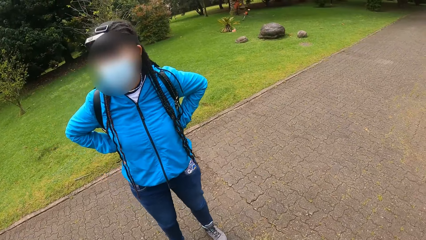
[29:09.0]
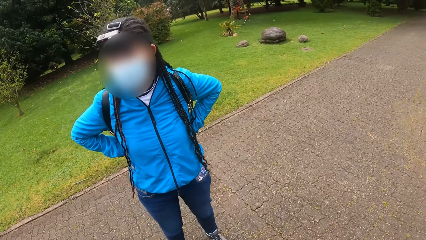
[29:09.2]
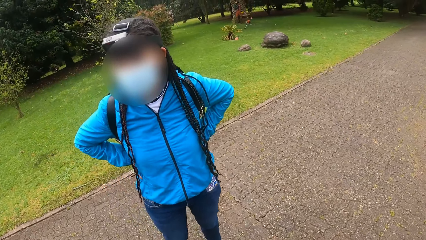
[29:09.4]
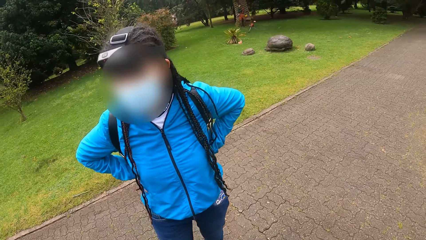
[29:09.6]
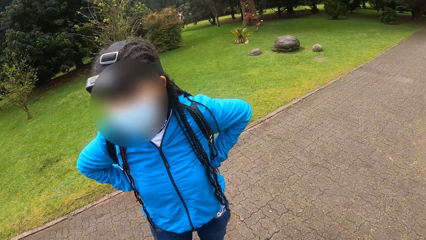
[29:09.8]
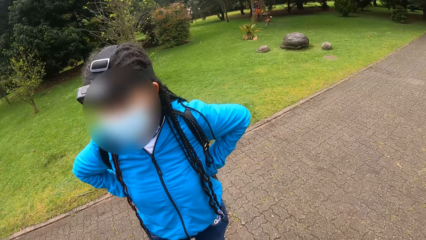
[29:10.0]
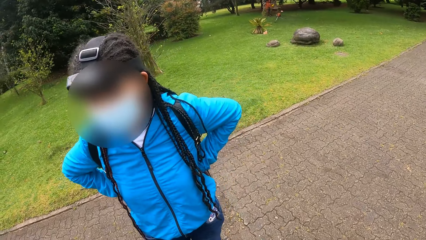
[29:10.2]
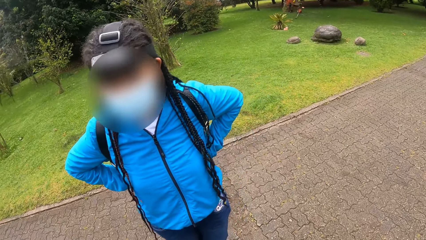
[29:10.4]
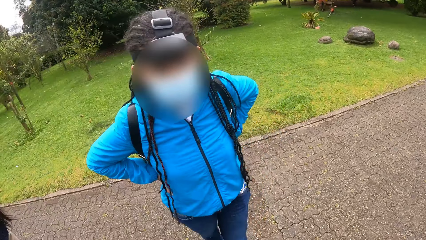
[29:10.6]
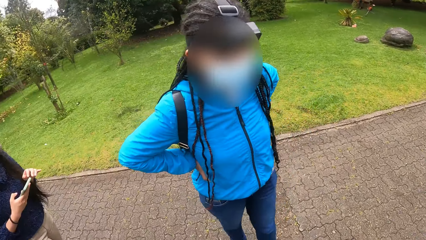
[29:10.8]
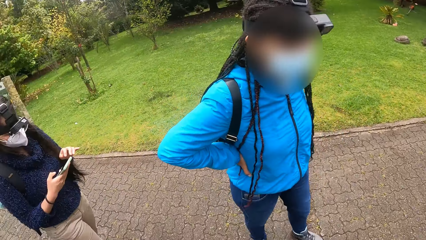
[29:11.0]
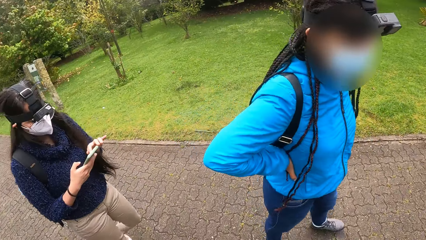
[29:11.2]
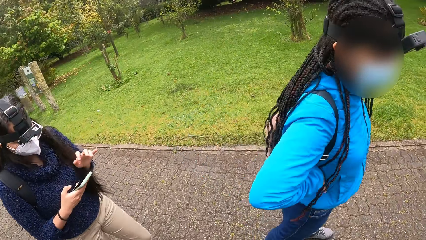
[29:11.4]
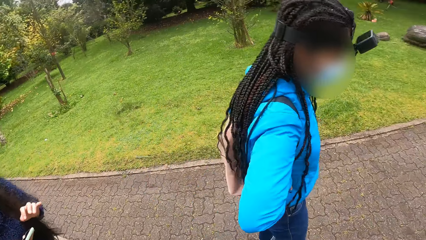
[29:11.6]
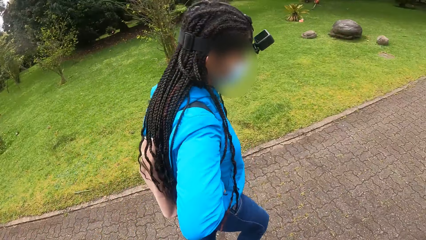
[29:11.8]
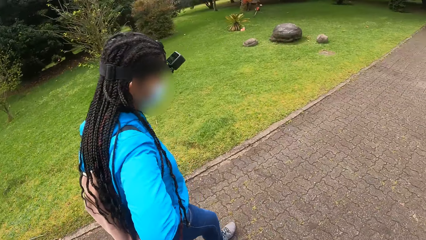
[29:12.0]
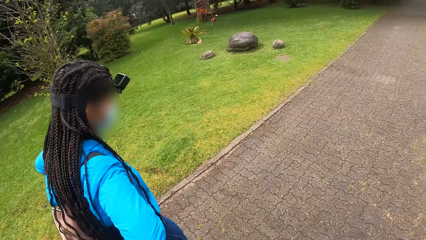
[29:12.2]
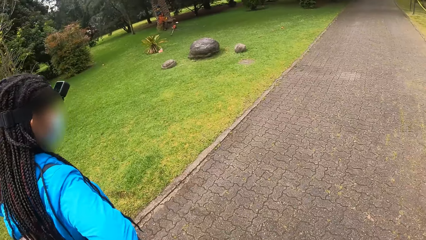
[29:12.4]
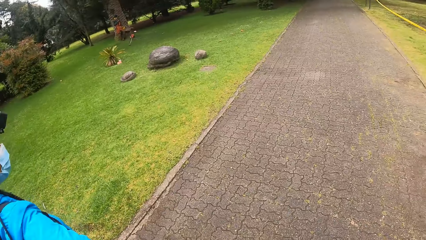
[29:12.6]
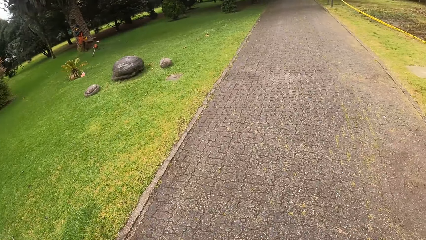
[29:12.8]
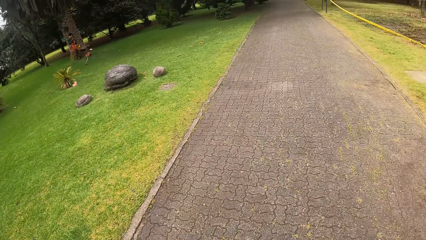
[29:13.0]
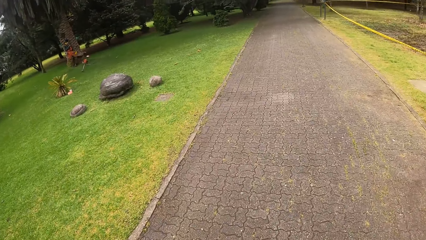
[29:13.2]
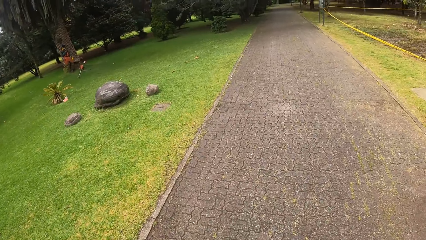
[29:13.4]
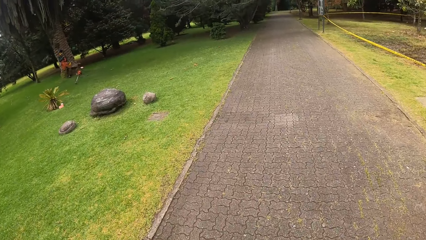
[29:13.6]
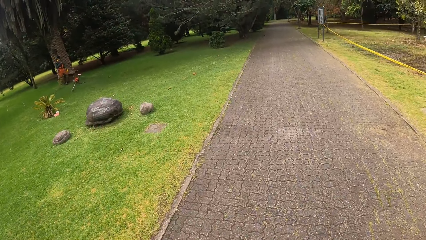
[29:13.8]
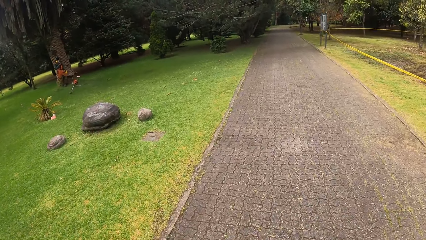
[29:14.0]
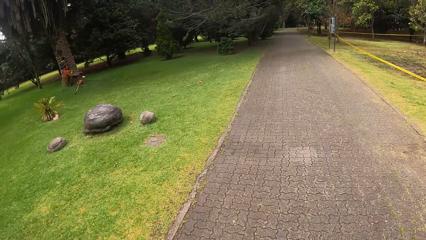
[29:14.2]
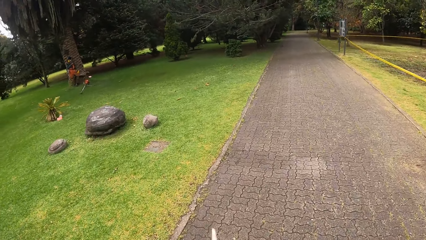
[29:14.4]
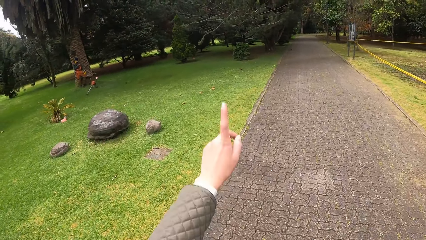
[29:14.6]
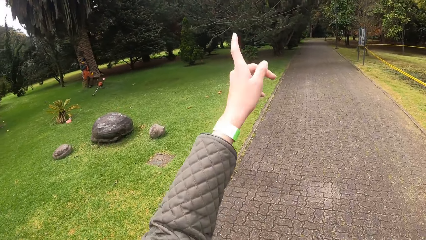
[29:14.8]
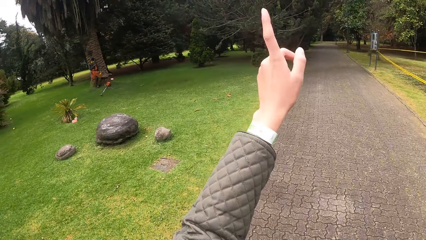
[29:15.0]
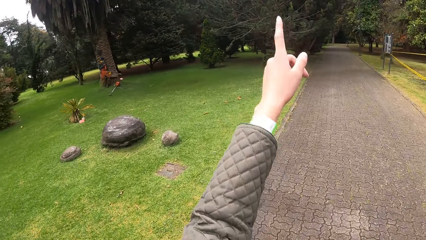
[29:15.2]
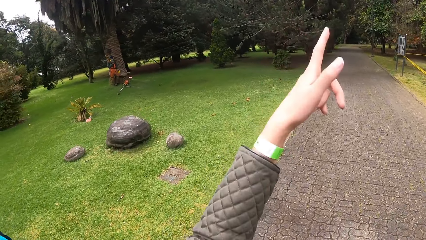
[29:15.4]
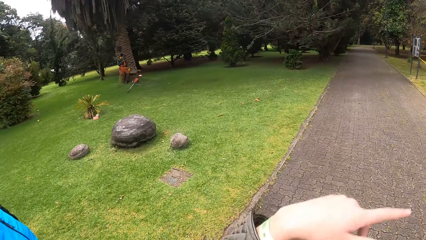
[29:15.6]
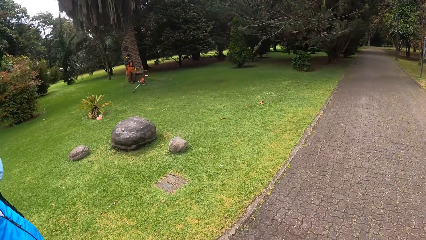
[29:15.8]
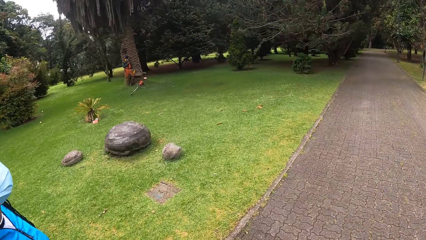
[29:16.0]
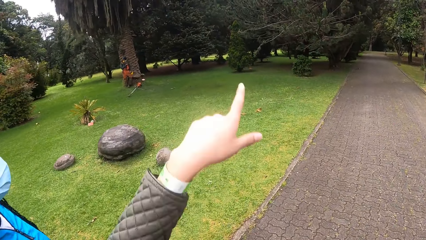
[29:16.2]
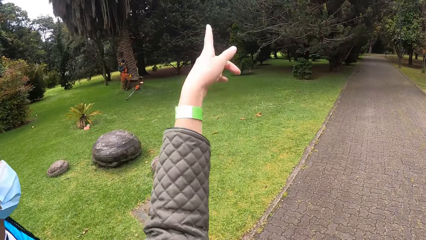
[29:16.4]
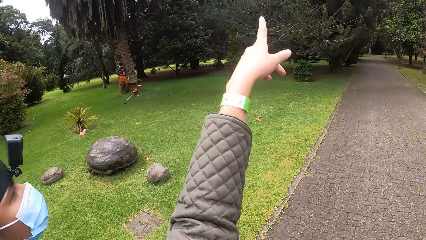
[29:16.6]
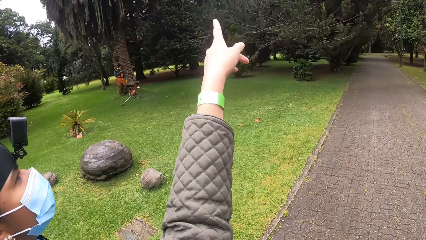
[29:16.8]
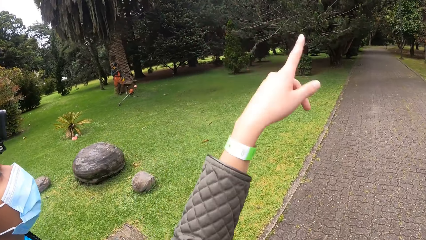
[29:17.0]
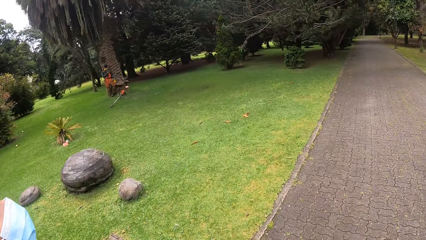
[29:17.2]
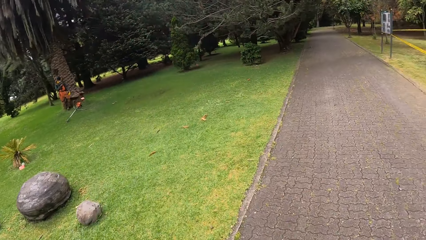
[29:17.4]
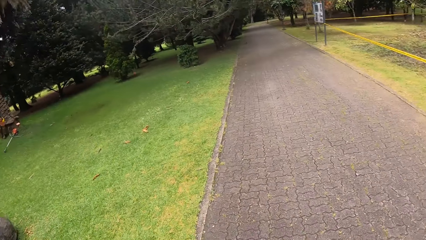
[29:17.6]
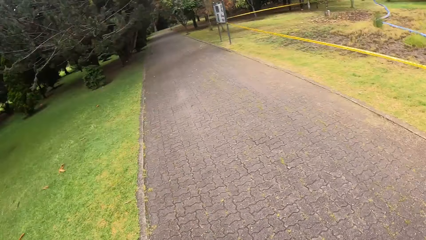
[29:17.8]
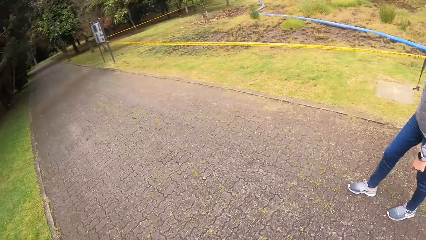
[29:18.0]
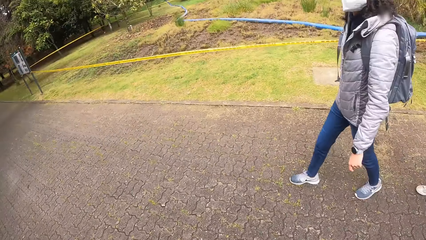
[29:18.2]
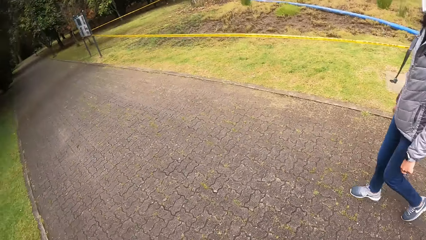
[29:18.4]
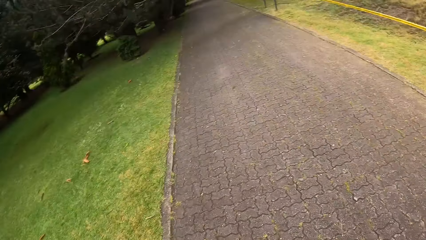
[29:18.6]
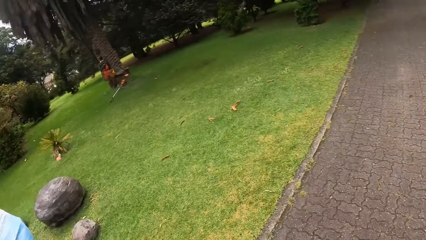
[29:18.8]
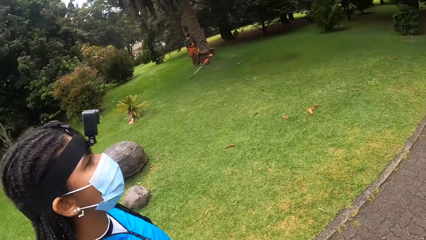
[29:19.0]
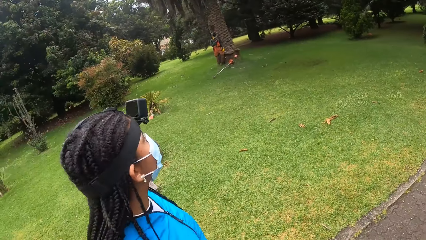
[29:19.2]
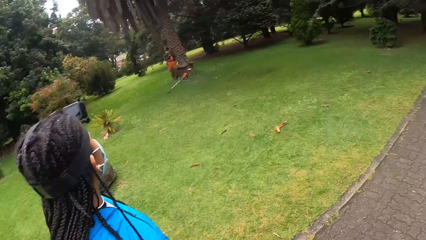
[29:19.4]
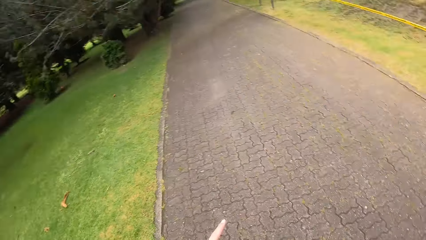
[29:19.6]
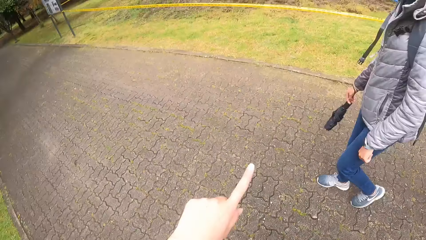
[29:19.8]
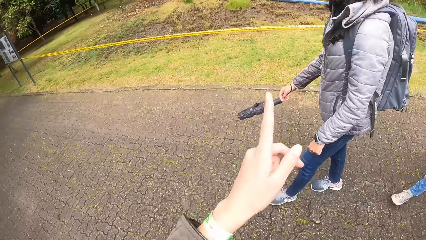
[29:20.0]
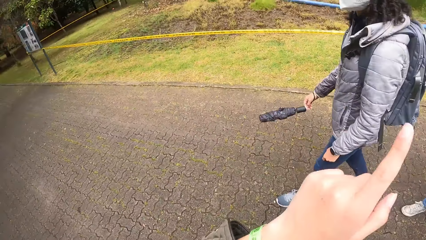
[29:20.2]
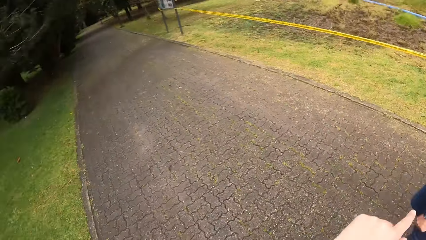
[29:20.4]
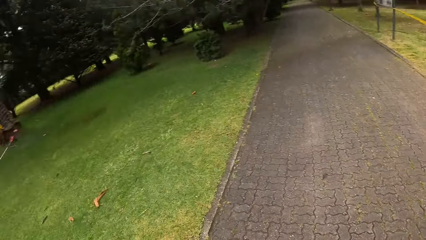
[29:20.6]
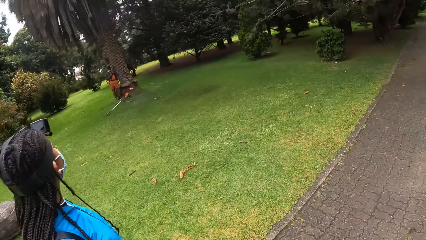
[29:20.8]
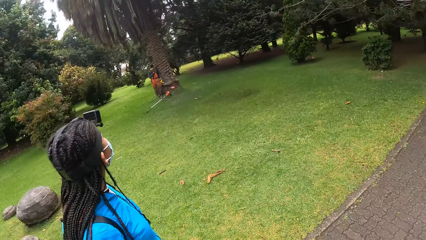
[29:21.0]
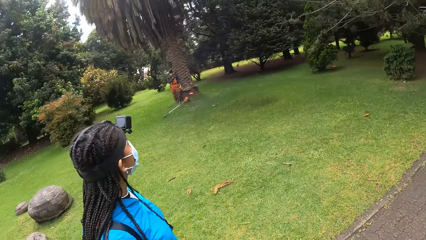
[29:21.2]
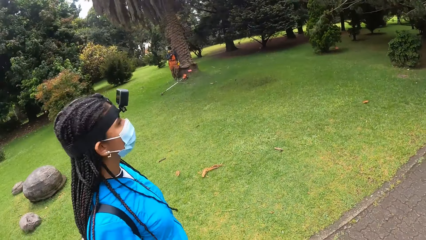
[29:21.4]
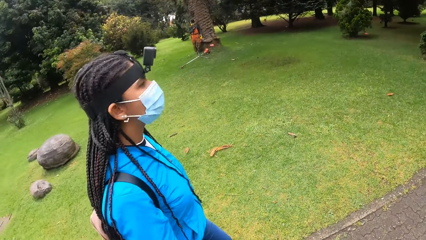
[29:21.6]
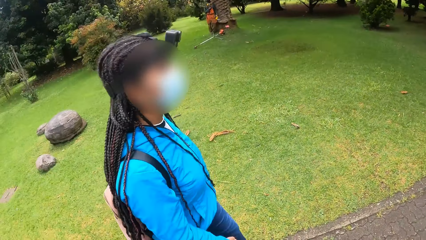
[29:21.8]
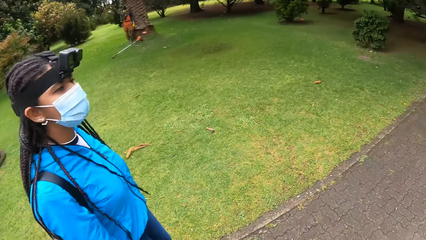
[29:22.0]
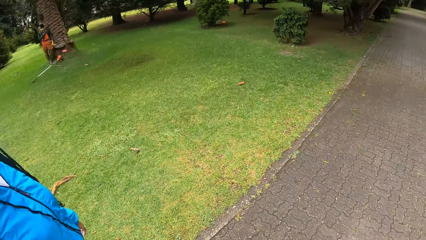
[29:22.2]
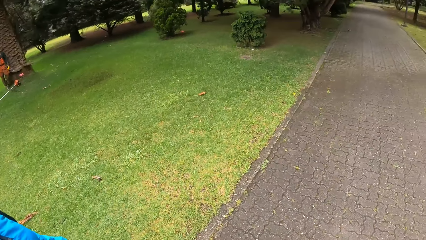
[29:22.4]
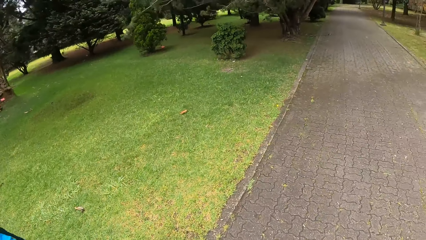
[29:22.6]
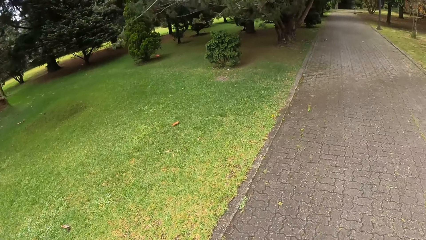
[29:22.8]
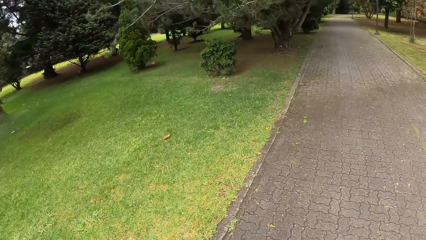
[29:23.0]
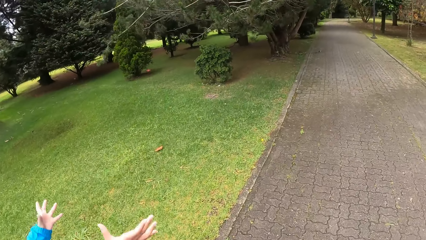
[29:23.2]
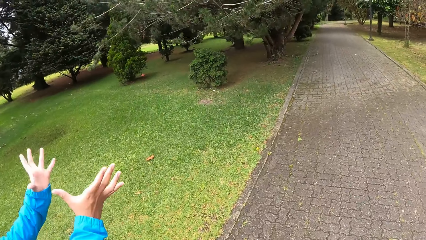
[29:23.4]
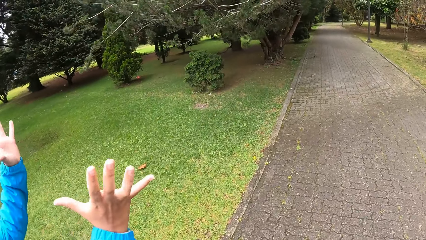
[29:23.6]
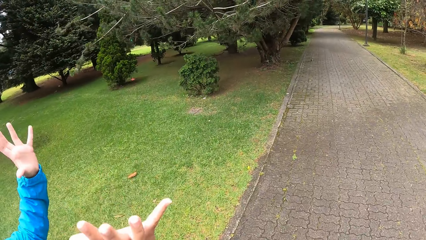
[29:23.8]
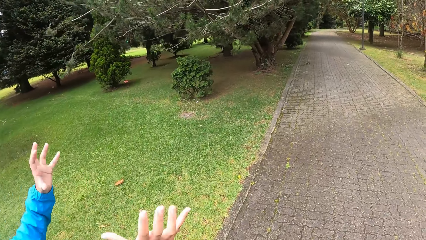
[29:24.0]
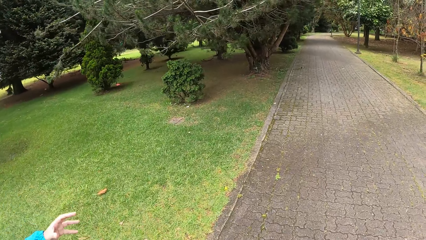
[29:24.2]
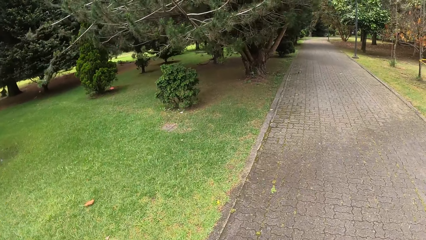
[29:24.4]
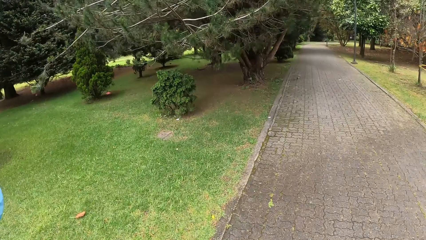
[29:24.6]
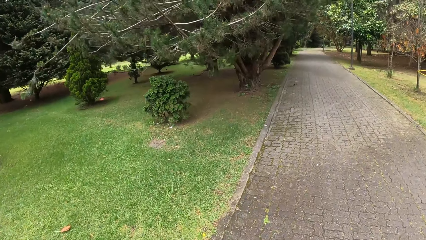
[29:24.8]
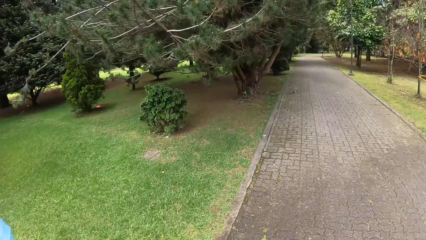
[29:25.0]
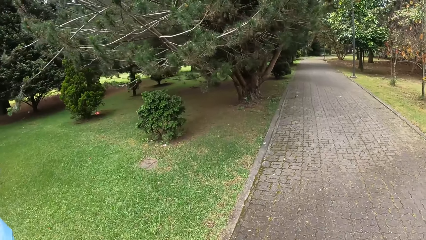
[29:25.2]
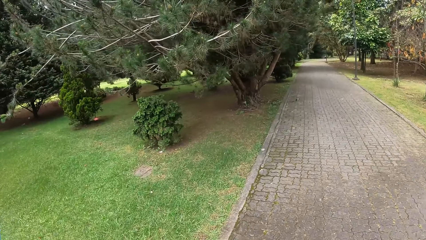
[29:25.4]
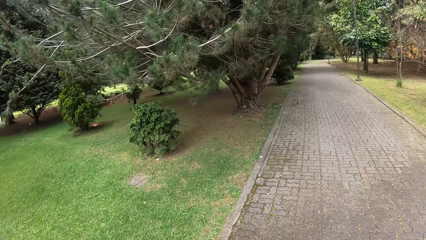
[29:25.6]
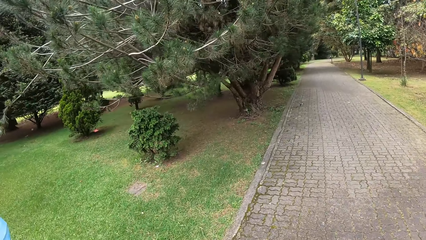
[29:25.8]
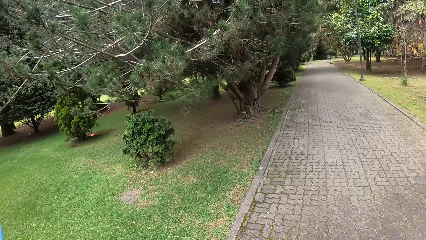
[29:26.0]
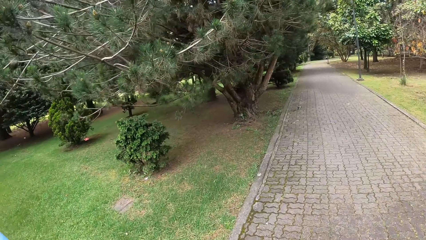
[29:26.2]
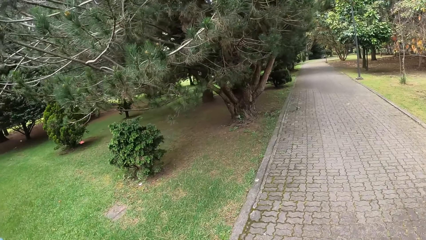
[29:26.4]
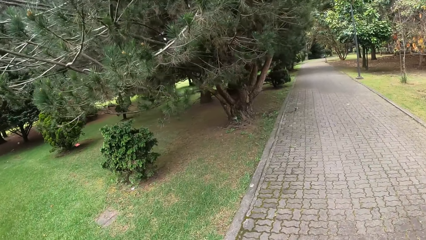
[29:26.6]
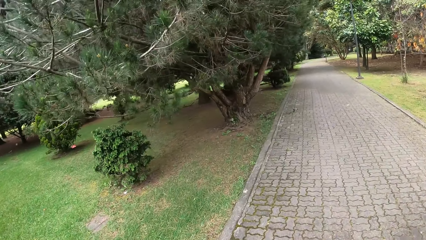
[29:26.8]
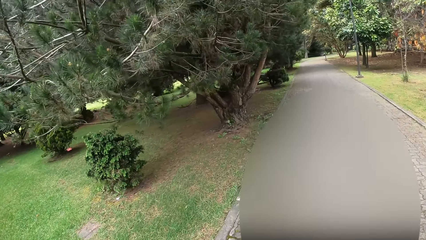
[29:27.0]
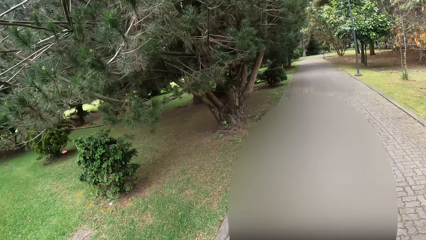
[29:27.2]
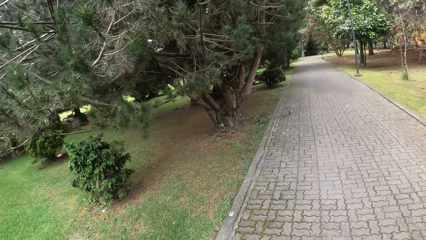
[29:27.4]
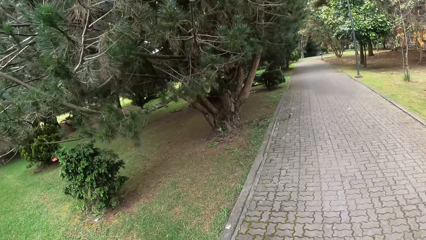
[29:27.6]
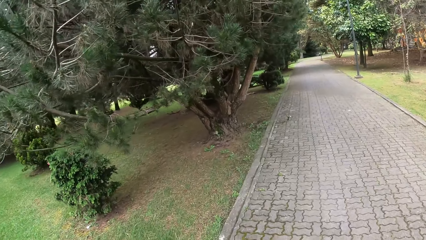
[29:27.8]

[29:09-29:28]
A woman presses the phone with both hands. The camera wearer walks along the path. The group of people walk along the path. The camera wearer points at a tree with her left hand. She moves the hand. She interacts with the group of people. She looks around. She walks on the footpath.
